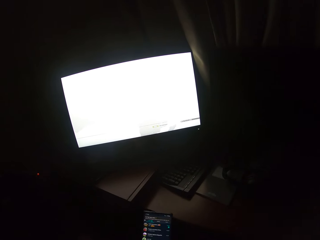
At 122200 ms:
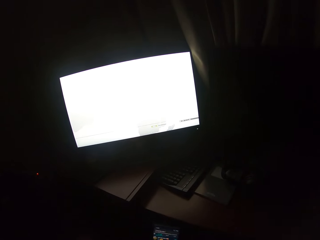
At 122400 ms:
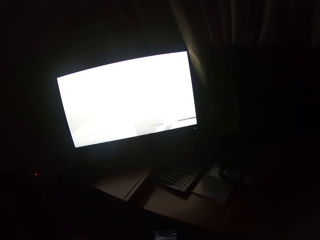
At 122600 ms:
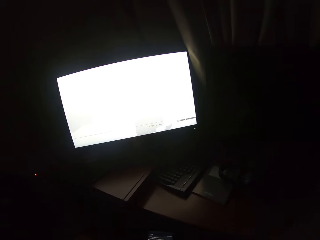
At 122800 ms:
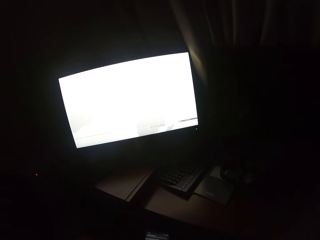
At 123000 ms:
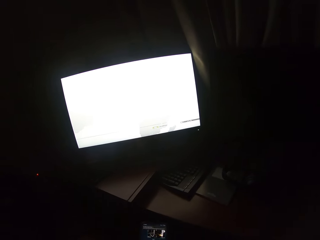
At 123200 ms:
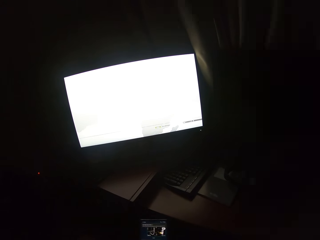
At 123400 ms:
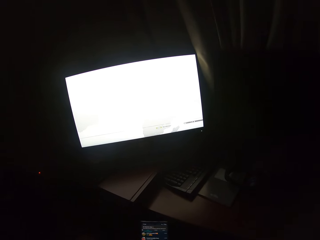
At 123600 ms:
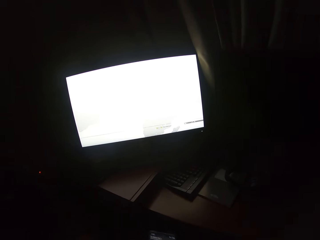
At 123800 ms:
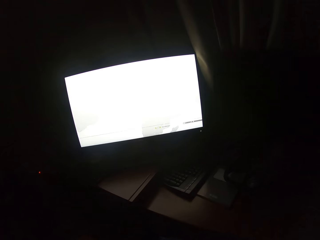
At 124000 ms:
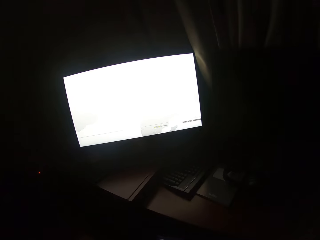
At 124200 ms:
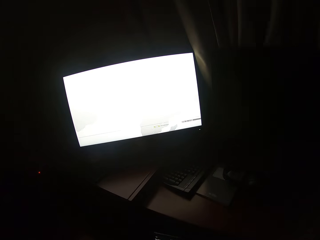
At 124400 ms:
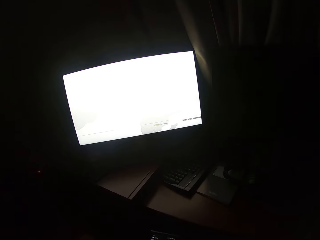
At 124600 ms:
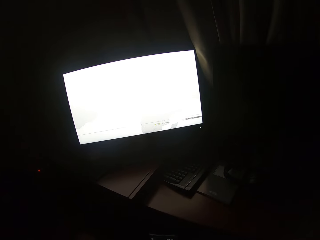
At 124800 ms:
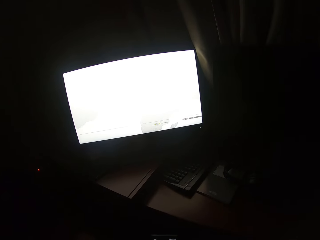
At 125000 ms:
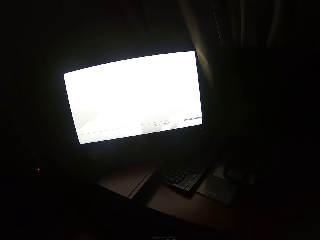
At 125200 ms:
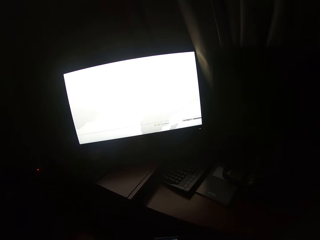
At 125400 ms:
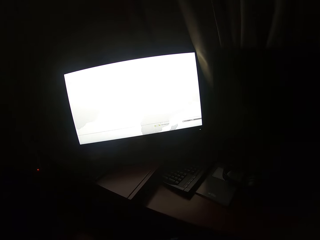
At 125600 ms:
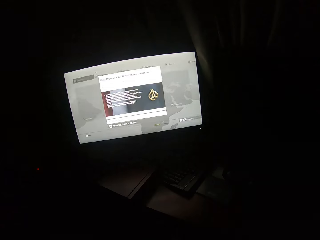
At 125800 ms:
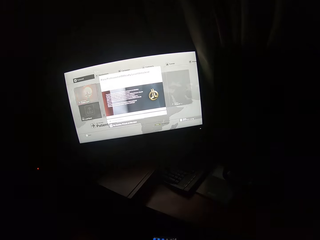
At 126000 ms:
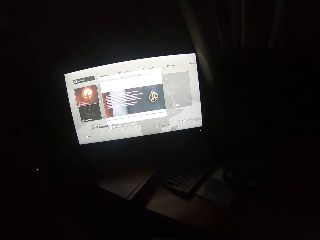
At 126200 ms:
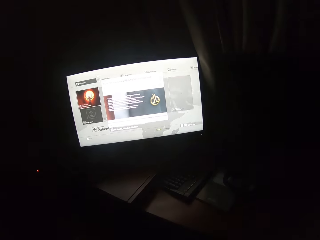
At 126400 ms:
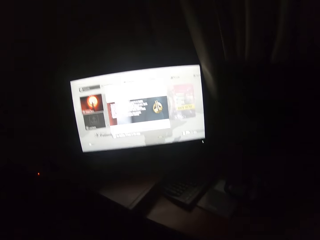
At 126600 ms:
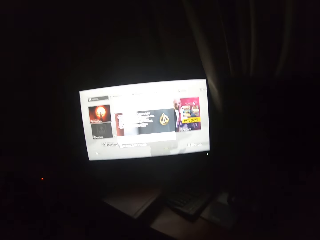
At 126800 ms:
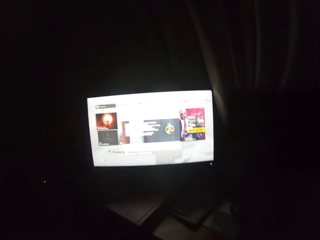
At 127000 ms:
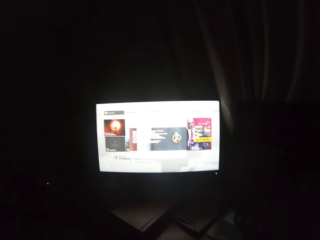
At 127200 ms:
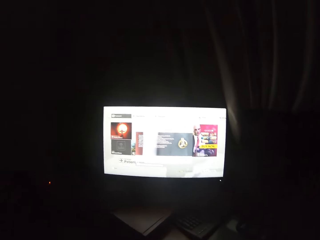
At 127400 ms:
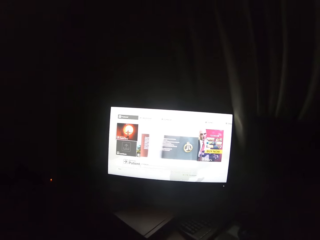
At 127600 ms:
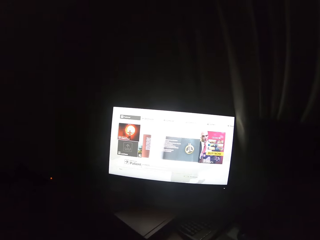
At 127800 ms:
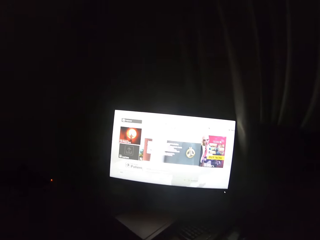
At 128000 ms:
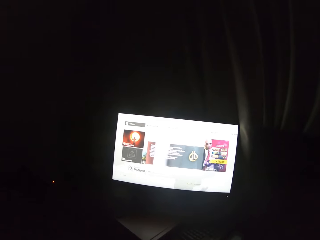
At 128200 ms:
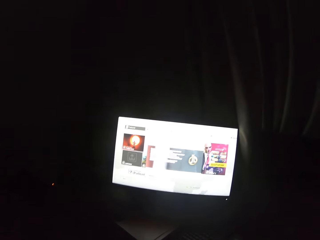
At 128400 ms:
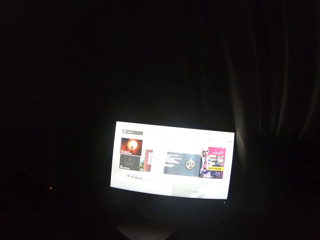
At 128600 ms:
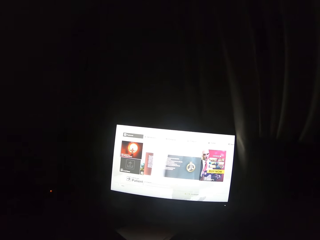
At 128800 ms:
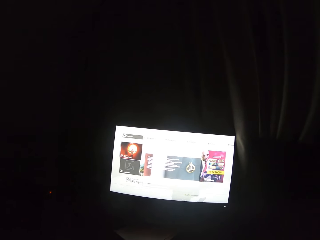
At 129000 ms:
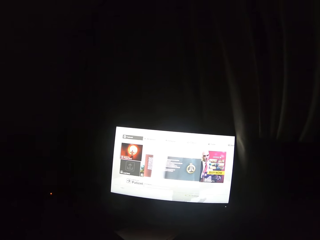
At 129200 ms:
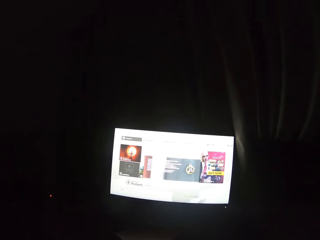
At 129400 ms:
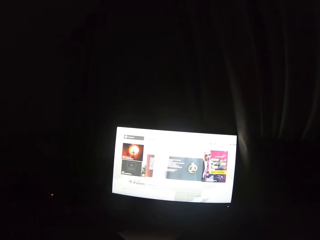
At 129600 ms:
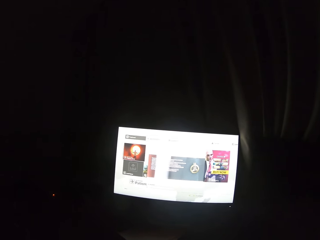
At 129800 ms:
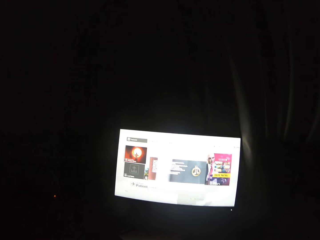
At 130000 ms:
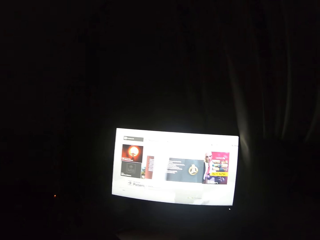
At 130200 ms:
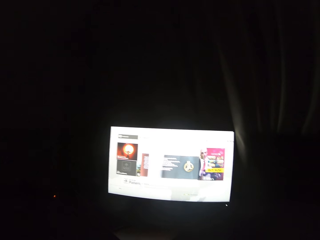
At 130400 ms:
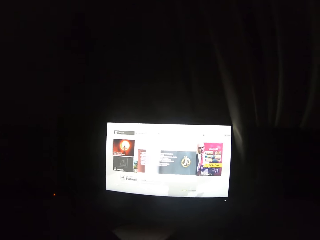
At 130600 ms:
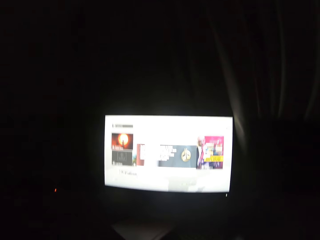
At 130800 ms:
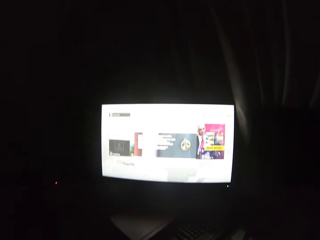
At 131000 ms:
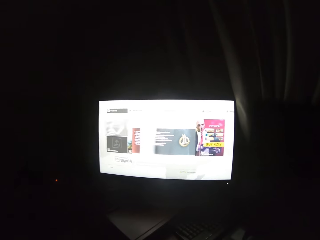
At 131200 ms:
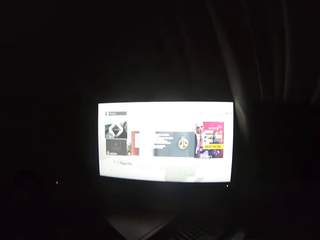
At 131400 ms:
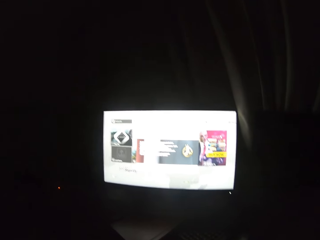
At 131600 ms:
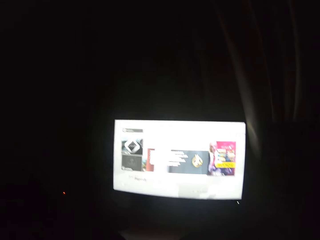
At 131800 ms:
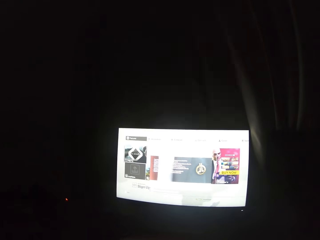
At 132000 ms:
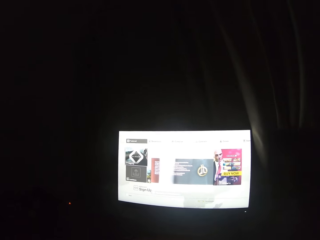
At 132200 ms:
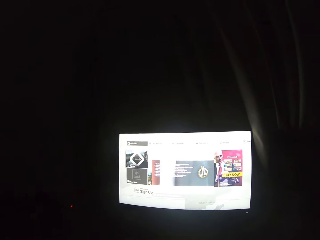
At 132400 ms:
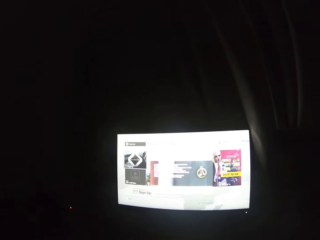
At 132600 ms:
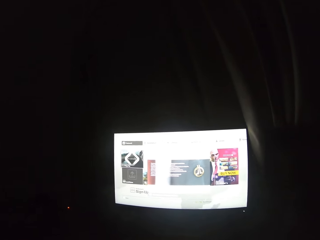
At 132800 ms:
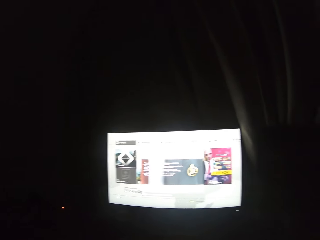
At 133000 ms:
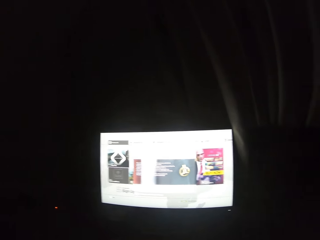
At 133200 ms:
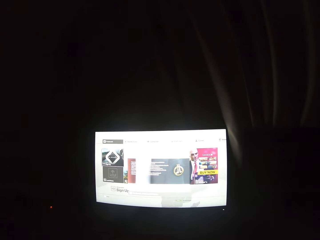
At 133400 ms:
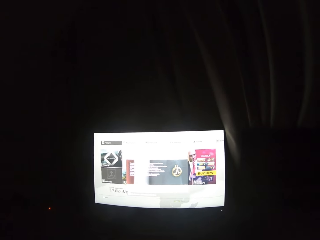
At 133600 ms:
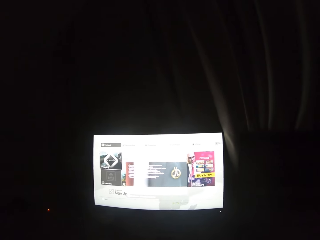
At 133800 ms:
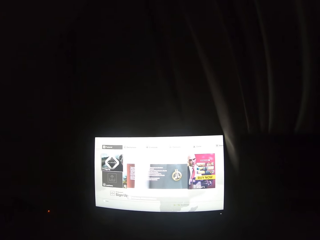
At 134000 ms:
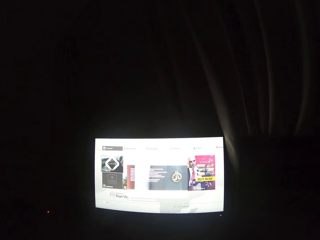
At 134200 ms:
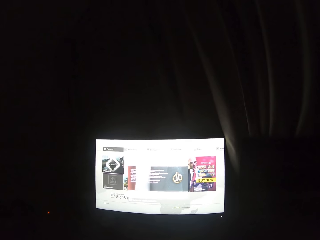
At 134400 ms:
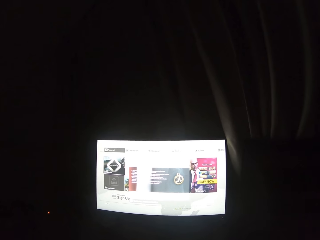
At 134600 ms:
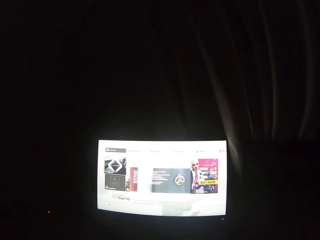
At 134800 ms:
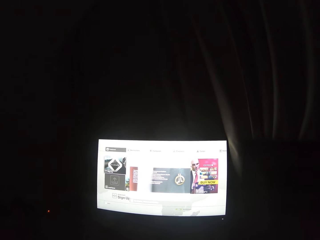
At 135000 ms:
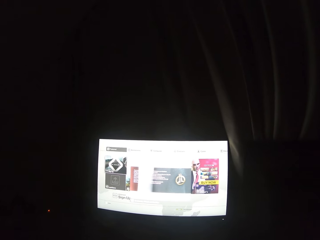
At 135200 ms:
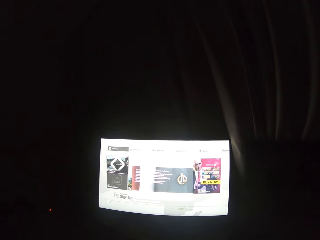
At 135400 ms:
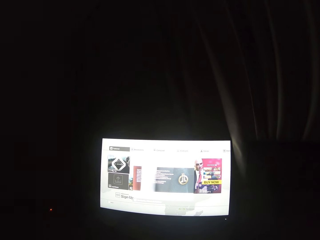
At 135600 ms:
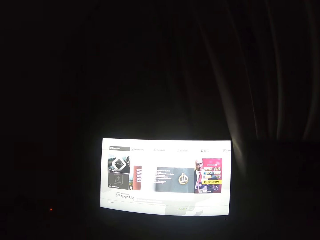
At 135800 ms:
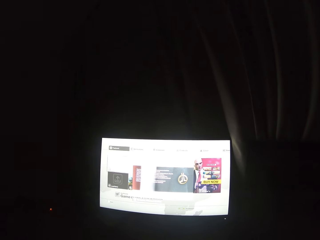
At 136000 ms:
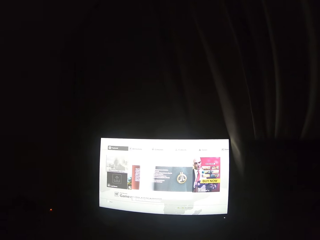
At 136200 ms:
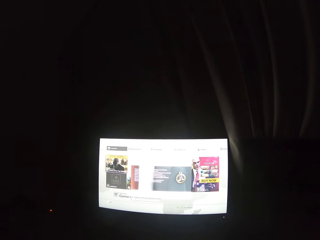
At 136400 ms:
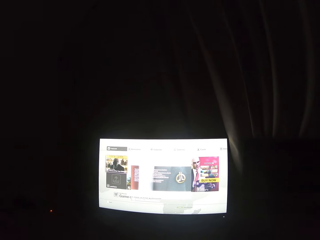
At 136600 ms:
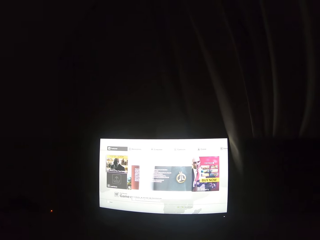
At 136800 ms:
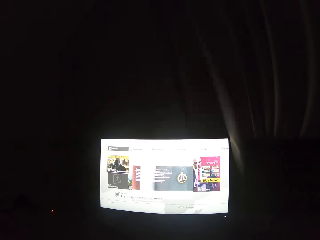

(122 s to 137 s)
The camera wearer holds his phone. He displays pictures on the desktop.

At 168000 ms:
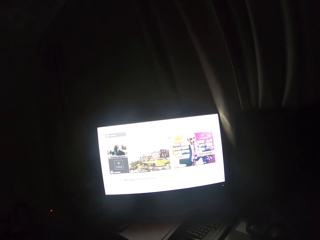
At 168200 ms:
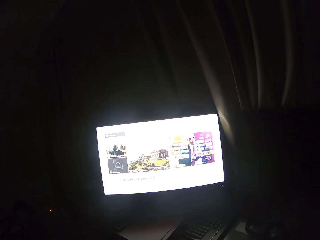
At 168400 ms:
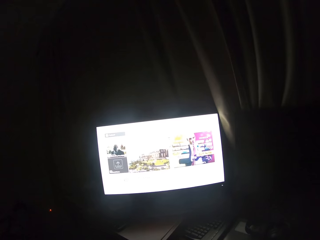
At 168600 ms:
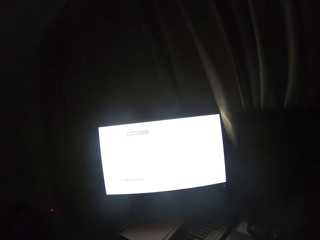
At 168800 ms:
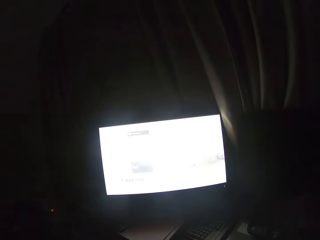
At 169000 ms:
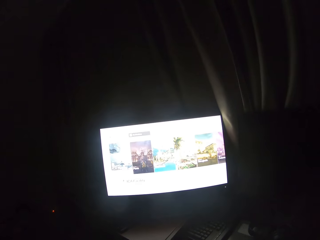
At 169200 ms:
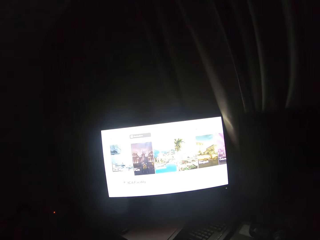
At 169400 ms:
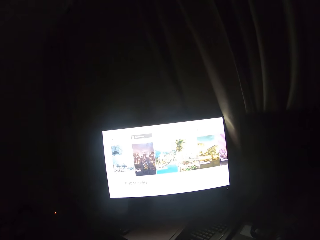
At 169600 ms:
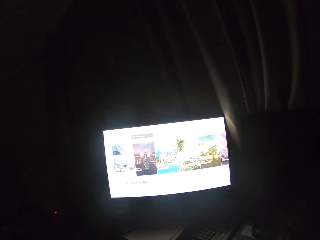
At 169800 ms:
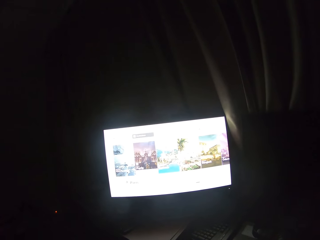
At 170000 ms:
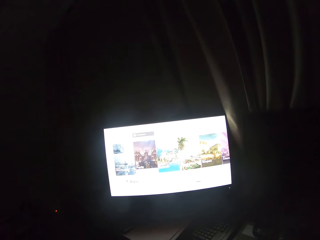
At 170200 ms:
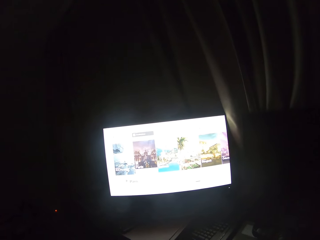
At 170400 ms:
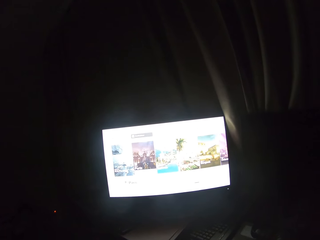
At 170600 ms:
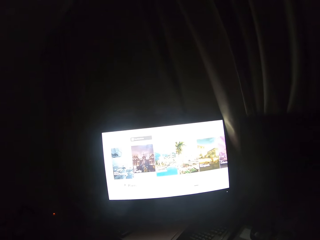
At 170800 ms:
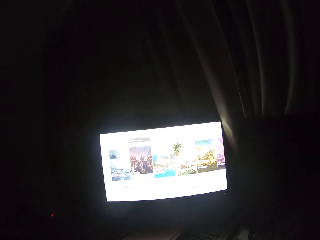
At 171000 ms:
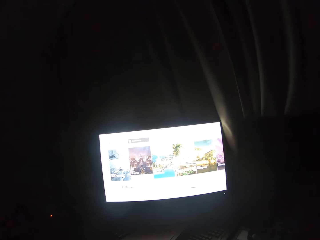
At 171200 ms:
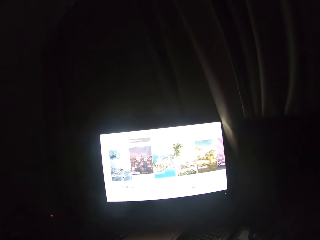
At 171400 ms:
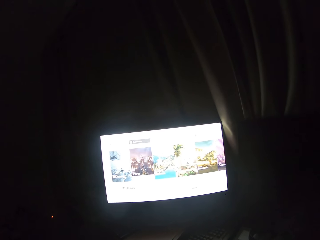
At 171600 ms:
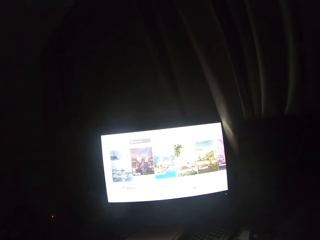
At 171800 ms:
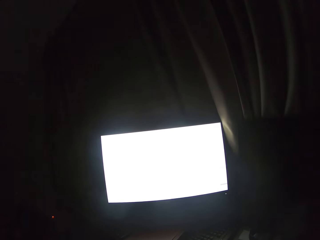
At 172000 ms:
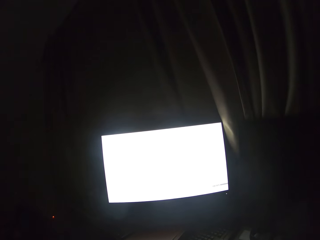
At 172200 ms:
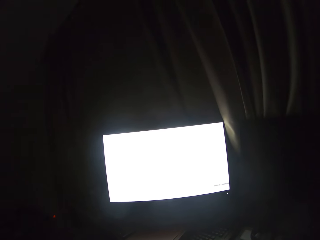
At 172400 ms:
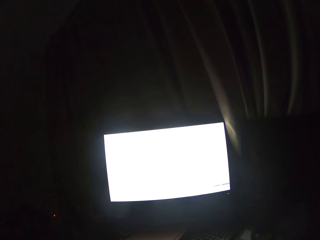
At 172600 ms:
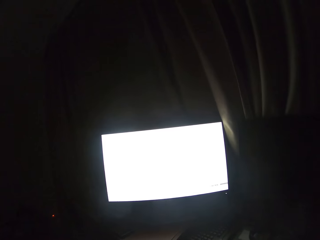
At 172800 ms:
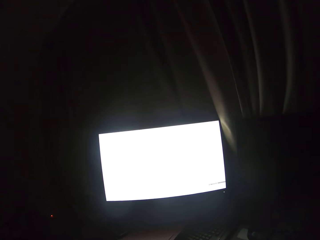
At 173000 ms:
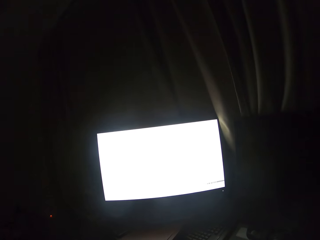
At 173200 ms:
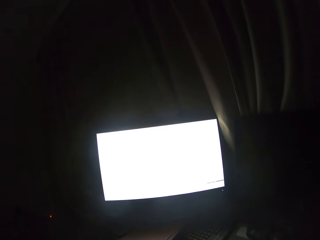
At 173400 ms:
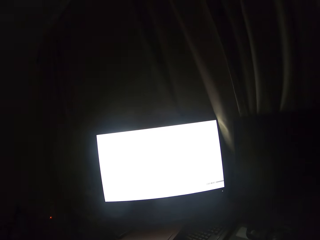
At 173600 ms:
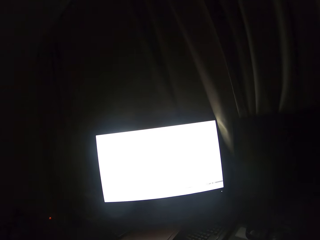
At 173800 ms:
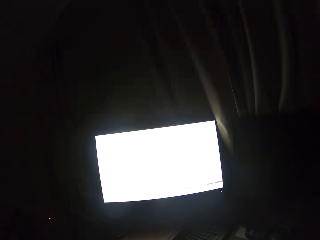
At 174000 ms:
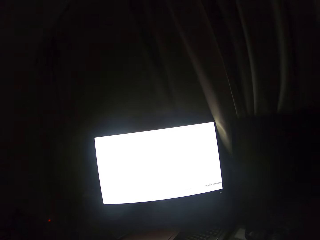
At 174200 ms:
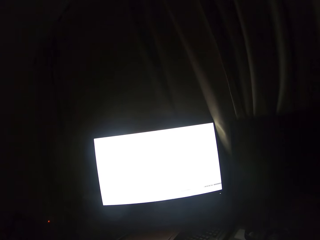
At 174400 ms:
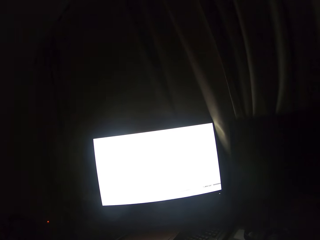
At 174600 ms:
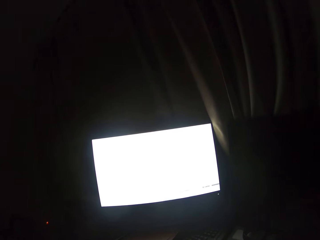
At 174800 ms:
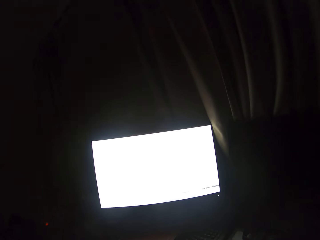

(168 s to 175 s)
The camera wearer interacts with images on the computer screen with the gamepad in his hands.
